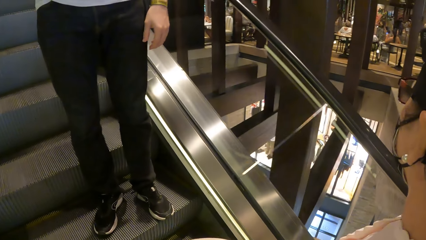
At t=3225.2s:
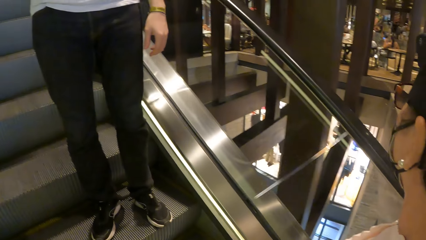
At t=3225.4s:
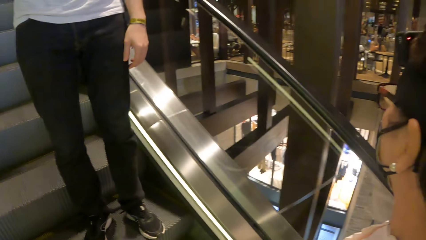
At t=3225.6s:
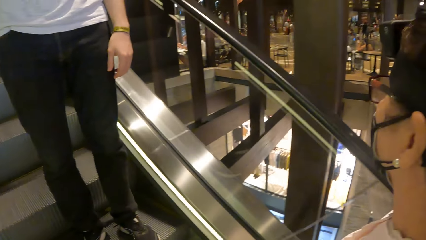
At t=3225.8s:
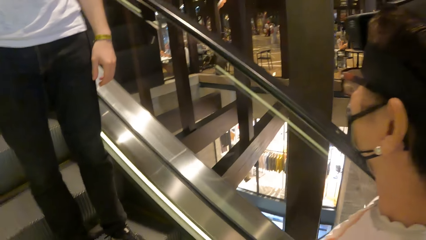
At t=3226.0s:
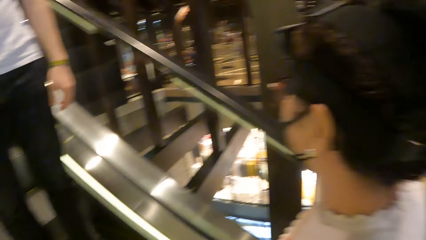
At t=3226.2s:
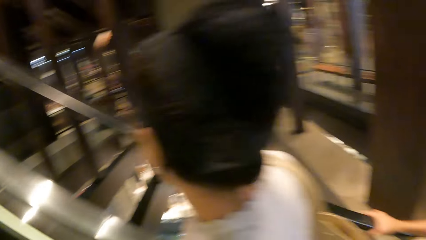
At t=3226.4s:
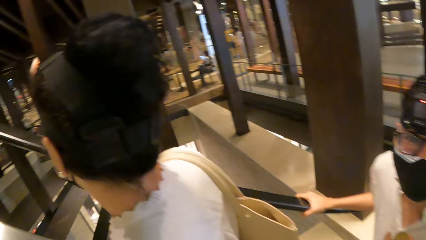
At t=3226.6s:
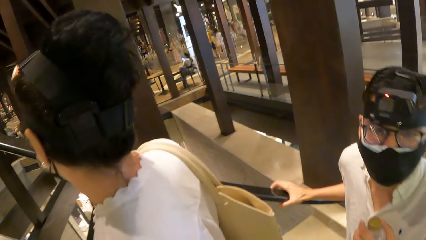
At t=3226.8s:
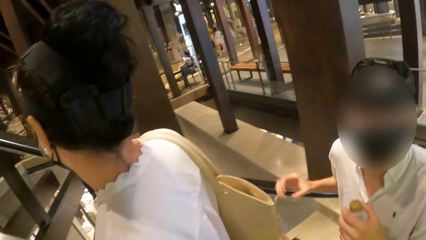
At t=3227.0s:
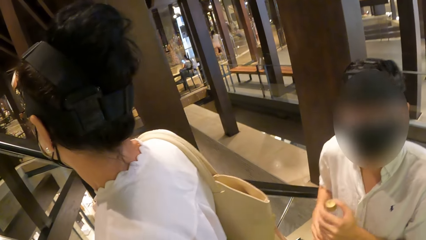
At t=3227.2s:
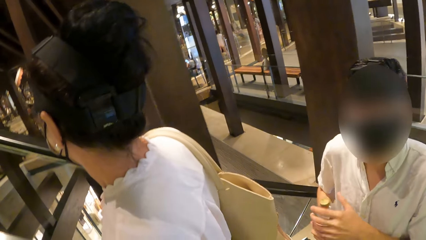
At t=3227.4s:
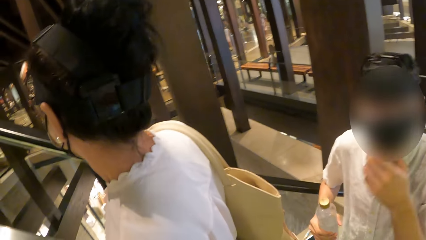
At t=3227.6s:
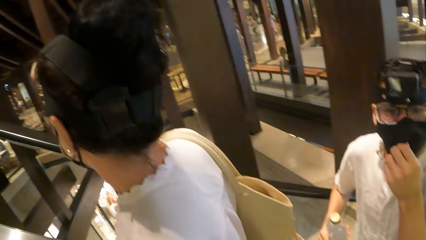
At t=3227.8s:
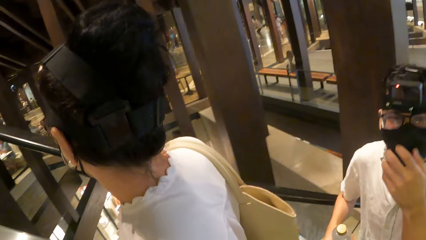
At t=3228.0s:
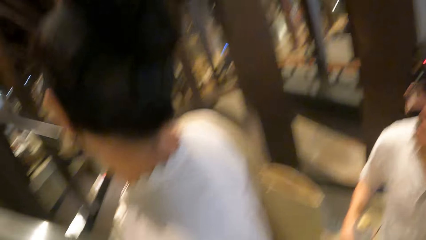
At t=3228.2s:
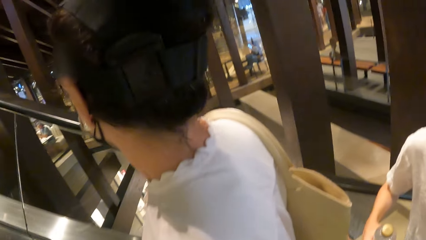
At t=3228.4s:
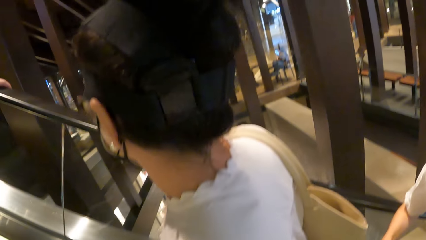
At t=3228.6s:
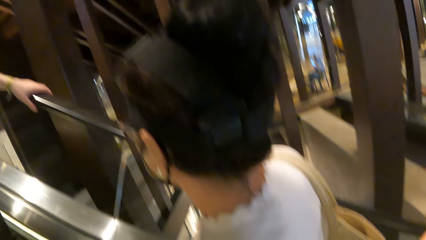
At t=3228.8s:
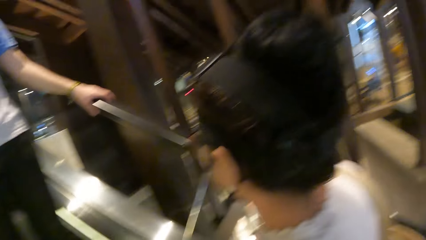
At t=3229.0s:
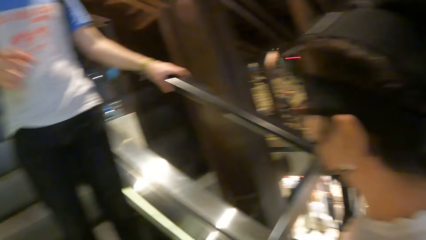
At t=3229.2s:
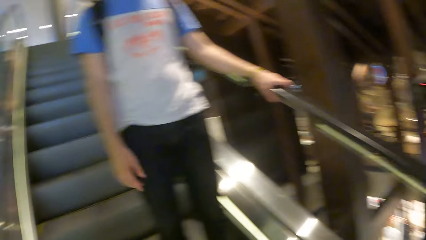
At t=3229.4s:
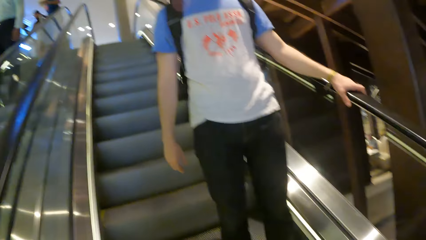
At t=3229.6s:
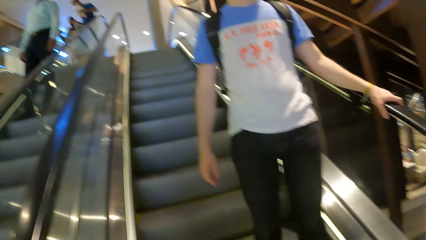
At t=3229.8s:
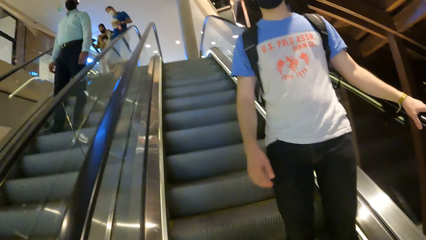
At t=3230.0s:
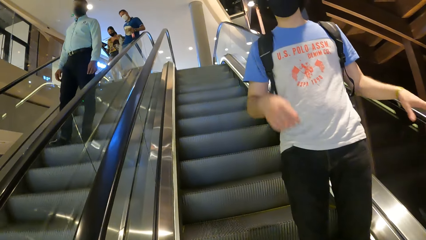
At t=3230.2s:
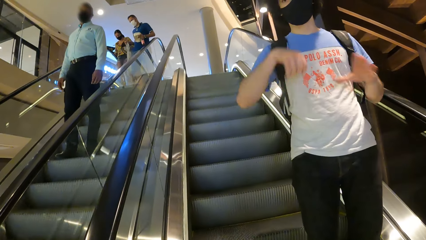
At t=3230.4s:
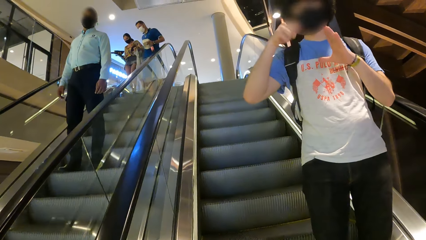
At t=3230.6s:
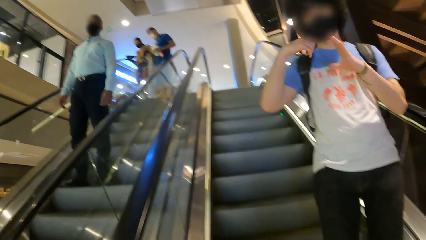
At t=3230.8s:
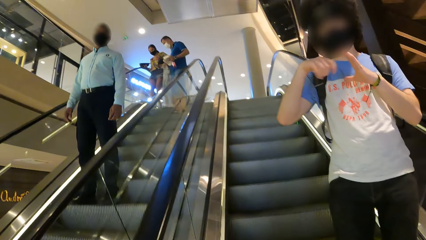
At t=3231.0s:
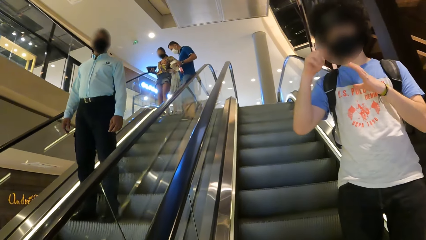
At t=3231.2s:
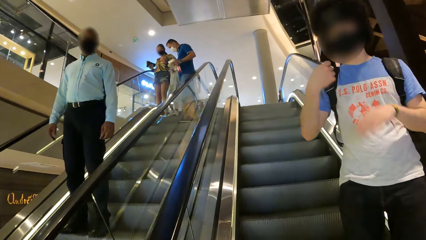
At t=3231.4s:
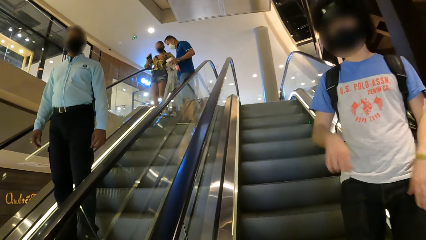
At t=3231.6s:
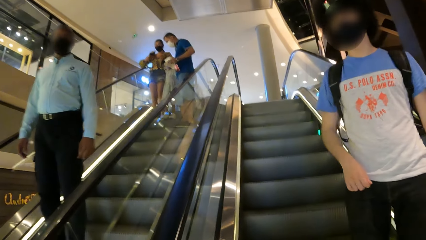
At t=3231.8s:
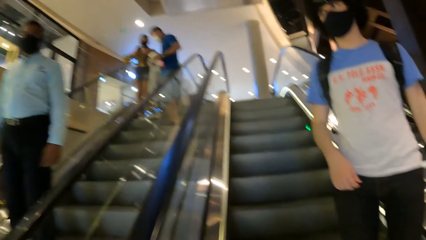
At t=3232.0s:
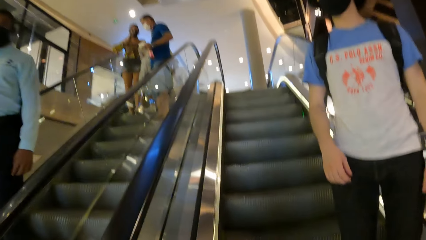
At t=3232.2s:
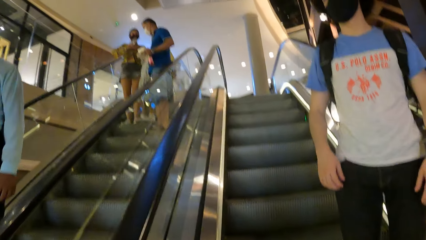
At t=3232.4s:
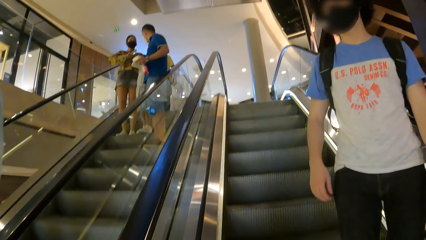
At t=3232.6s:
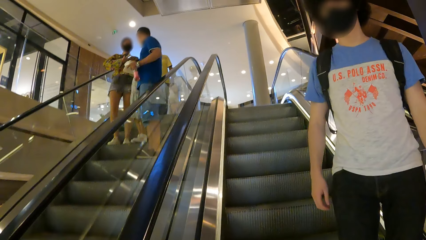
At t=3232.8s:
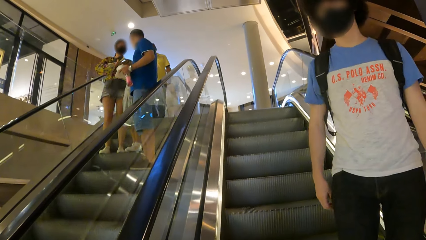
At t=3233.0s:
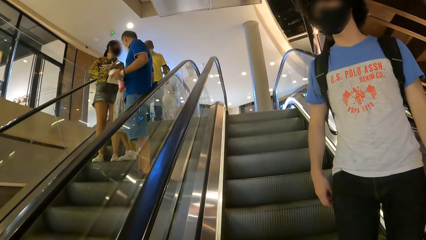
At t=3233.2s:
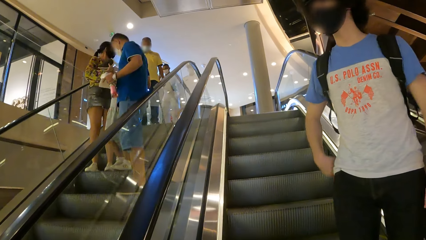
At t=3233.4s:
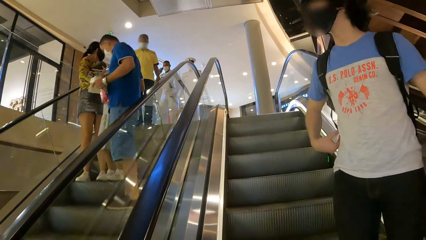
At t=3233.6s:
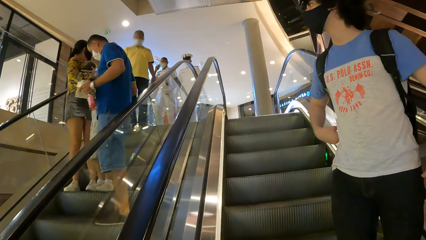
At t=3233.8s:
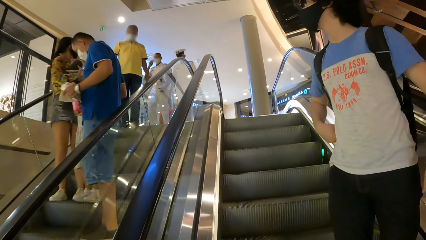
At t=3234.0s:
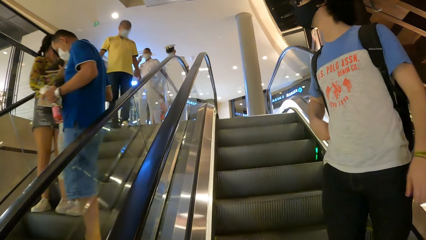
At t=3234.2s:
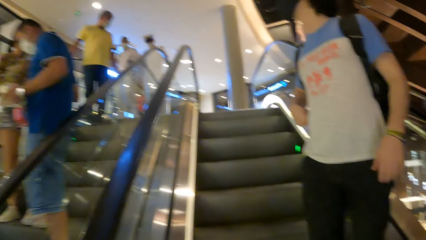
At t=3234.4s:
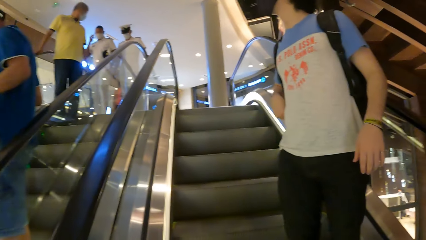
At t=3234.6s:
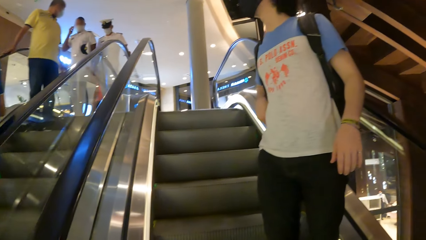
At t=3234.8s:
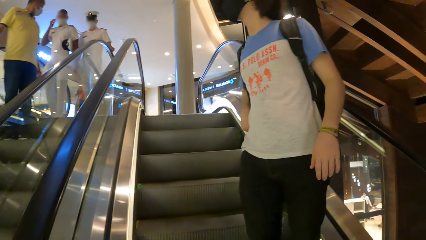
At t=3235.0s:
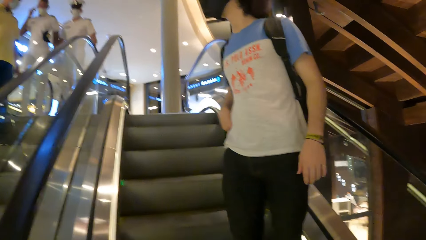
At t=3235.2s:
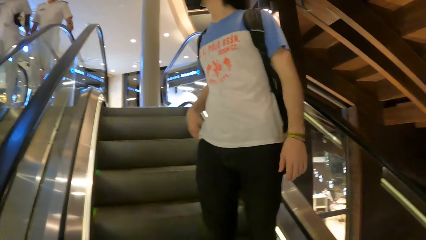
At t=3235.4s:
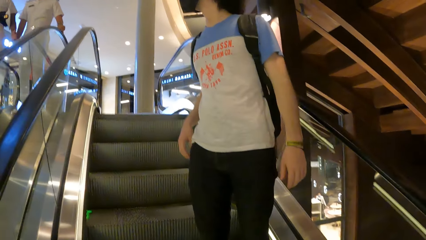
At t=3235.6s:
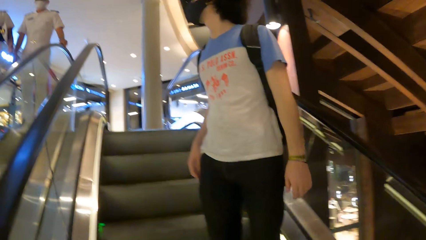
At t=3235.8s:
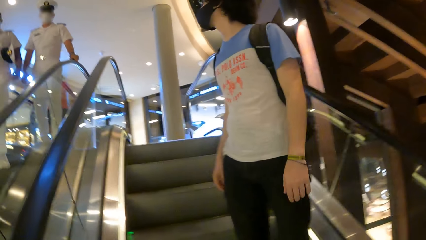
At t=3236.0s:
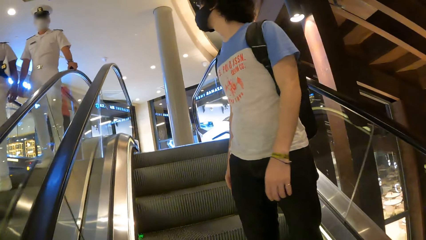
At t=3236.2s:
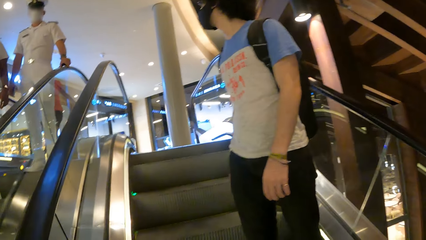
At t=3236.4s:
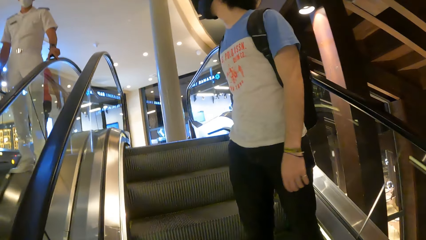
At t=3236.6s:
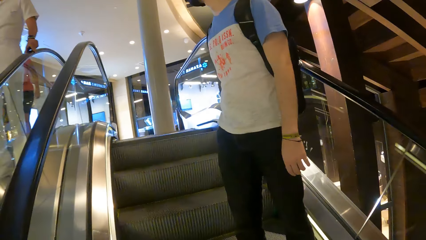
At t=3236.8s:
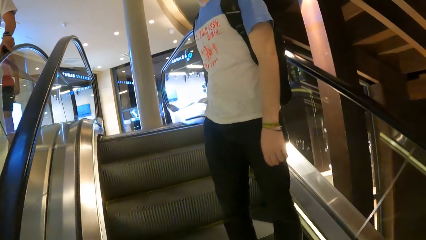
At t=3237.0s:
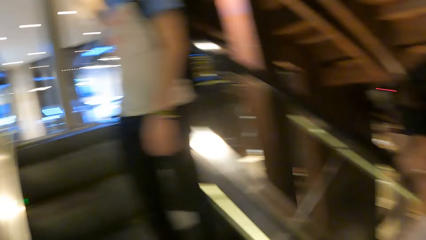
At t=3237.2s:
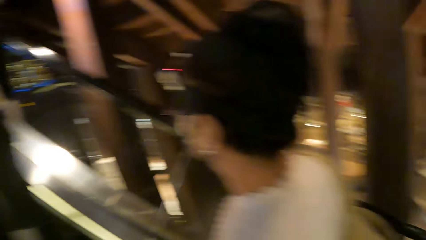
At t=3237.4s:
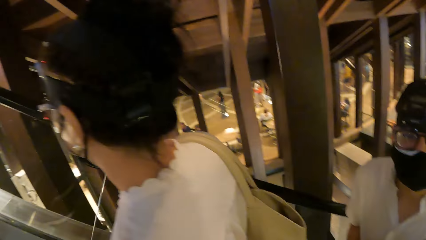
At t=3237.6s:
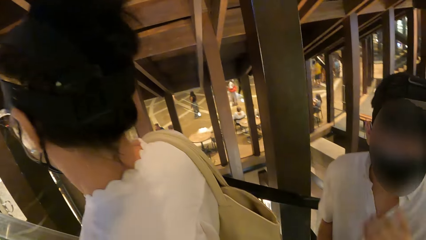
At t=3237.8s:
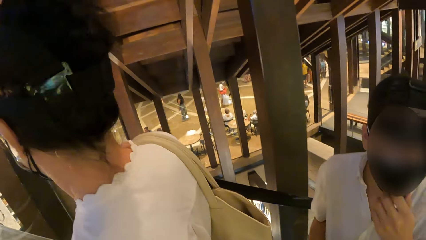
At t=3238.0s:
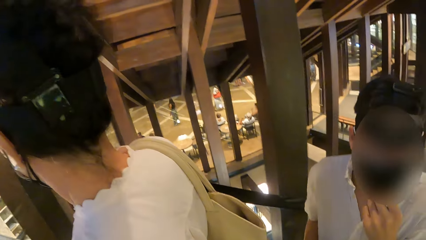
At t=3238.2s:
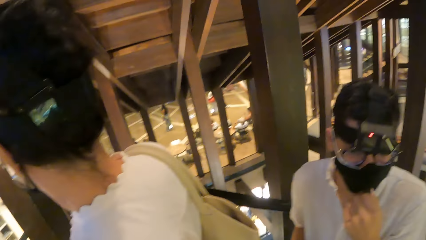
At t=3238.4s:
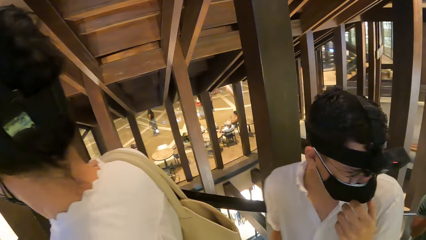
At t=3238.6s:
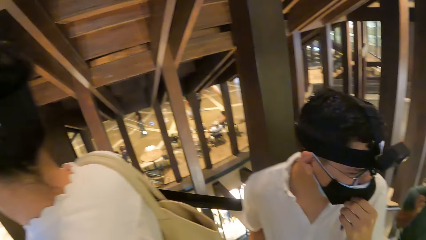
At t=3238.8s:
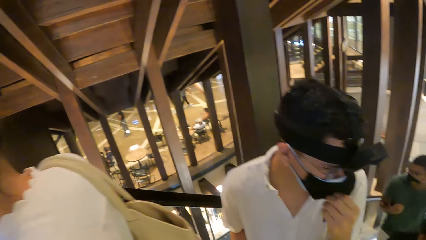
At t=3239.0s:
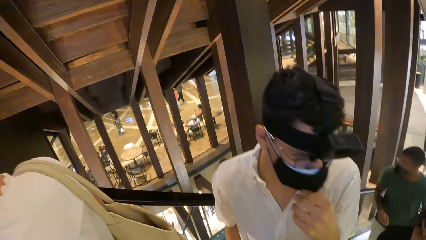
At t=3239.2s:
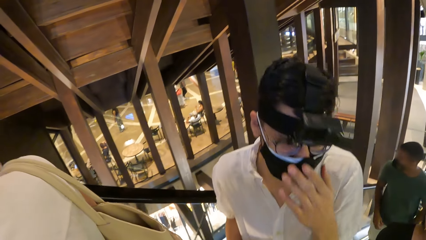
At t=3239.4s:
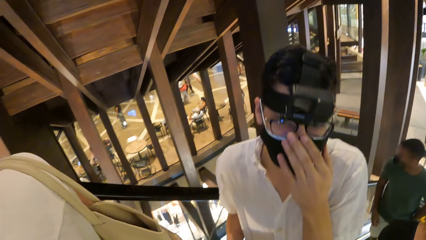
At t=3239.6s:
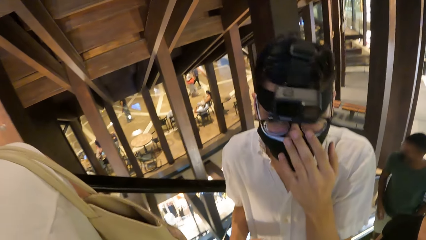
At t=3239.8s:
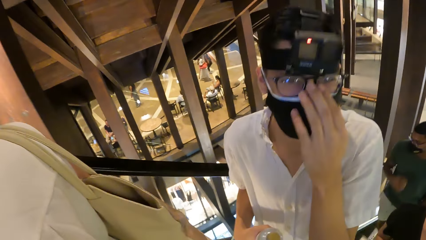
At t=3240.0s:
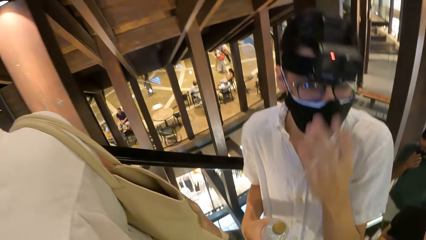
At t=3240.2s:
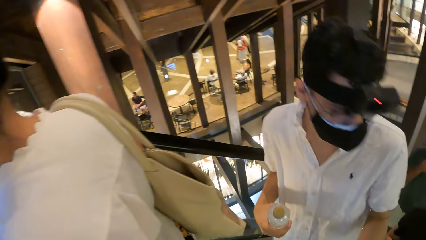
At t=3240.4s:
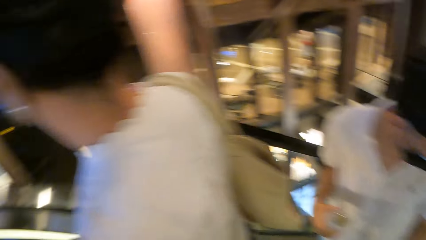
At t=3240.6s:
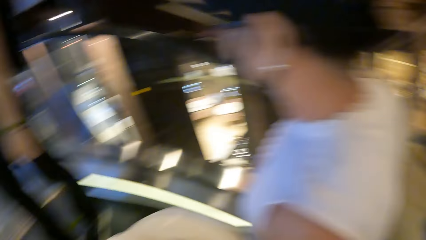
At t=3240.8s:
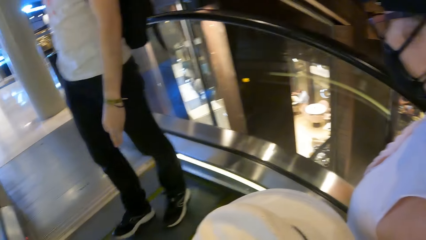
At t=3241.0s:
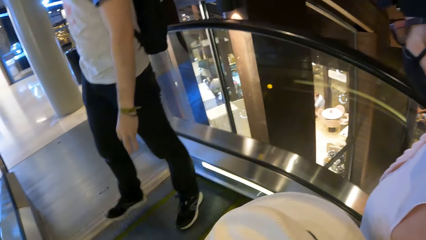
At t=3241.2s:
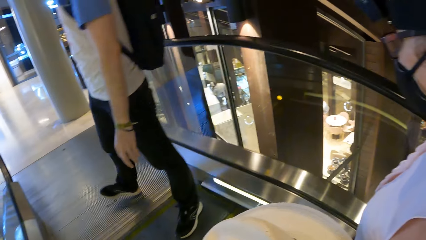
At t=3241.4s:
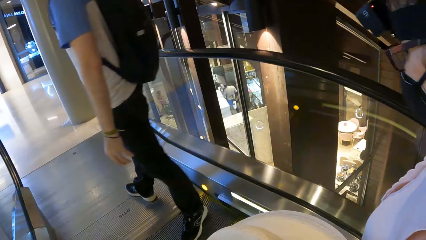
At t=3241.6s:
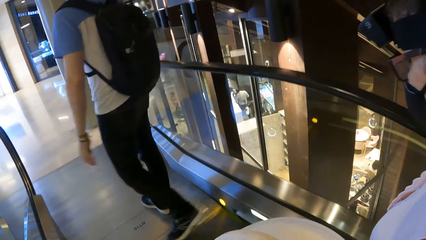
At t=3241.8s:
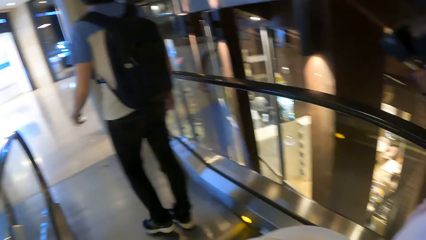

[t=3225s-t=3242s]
The camera wearer stands on the elevator stairs. They look around a mall. A man converses with the camera wearer. The man touches his mask. Another man makes hand gestures. Another man converses with the camera wearer. The camera wearer looks around the mall. They converse with the first man. The first man touches his mask. The camera wearer looks around.
